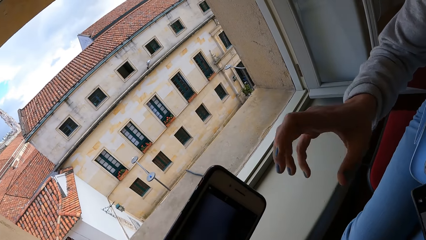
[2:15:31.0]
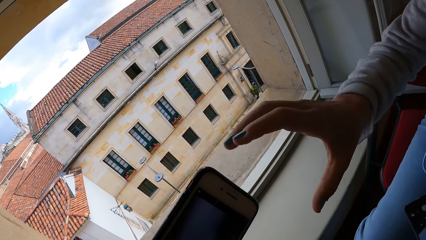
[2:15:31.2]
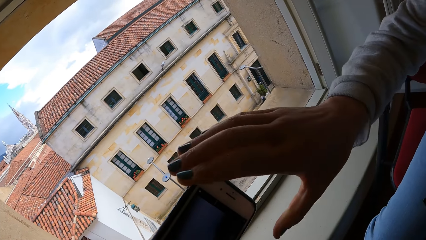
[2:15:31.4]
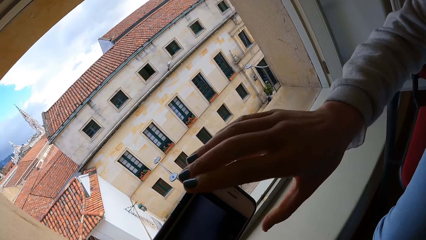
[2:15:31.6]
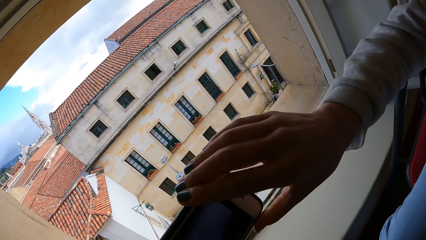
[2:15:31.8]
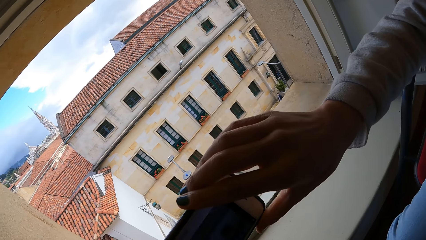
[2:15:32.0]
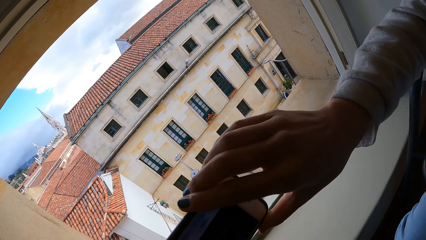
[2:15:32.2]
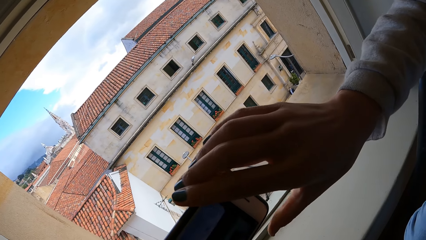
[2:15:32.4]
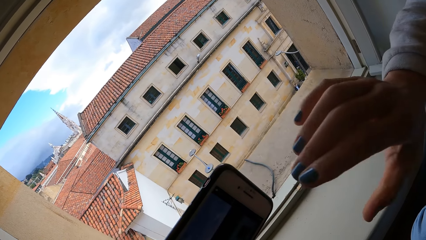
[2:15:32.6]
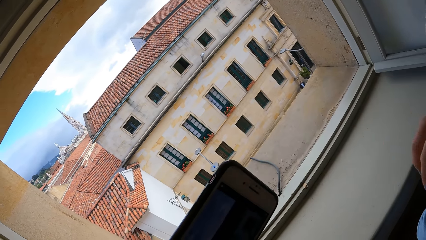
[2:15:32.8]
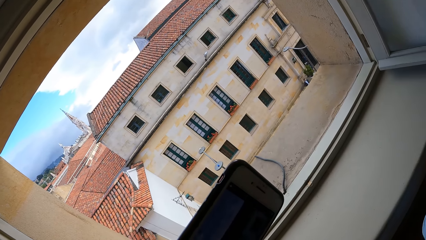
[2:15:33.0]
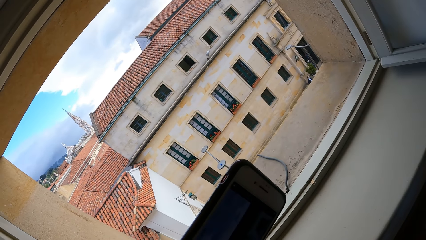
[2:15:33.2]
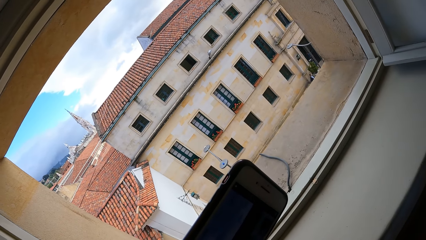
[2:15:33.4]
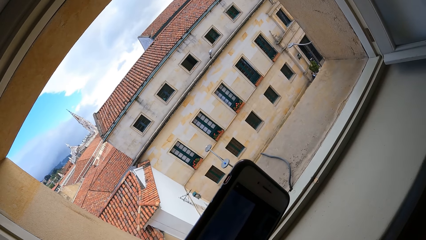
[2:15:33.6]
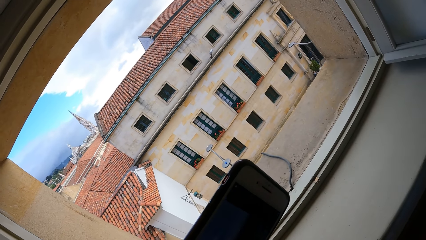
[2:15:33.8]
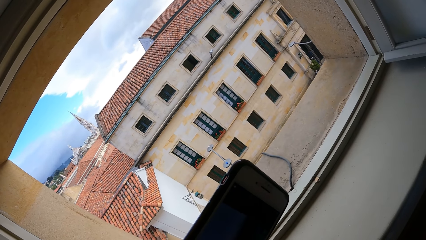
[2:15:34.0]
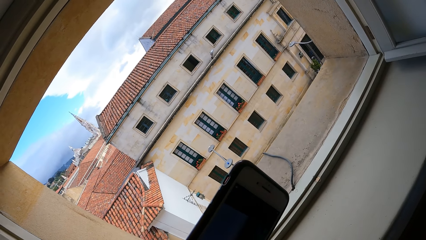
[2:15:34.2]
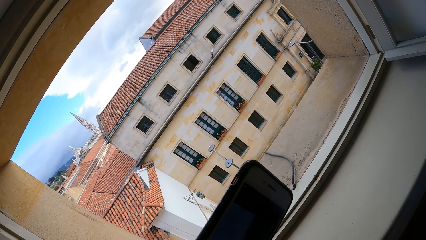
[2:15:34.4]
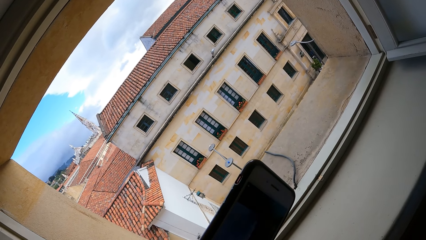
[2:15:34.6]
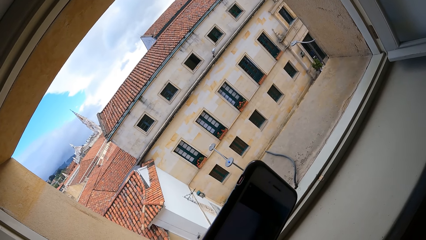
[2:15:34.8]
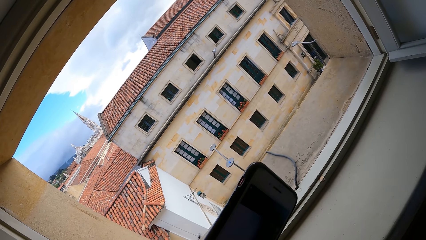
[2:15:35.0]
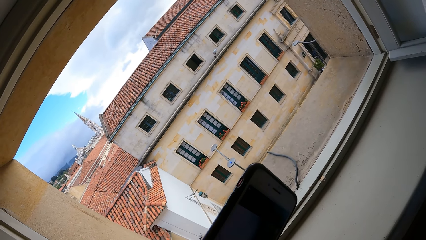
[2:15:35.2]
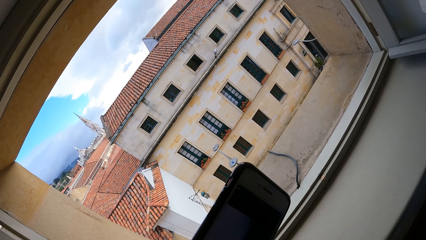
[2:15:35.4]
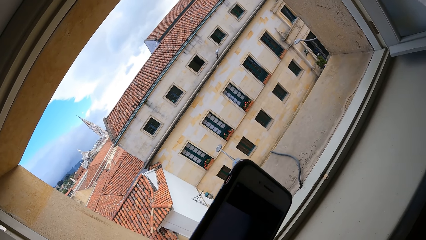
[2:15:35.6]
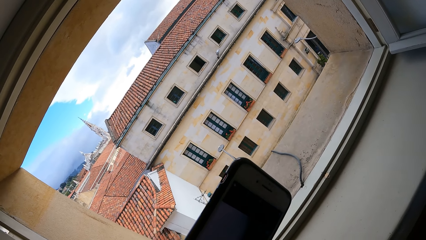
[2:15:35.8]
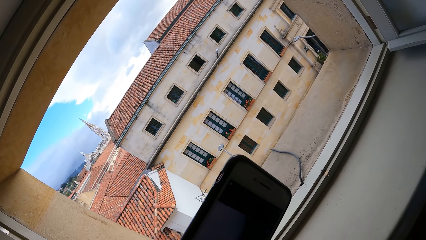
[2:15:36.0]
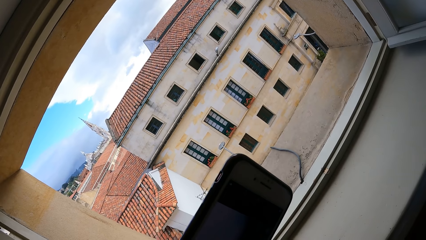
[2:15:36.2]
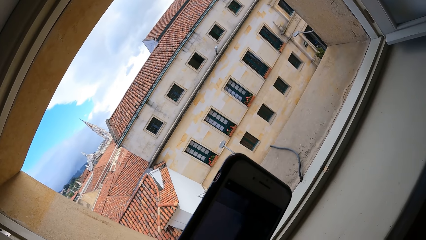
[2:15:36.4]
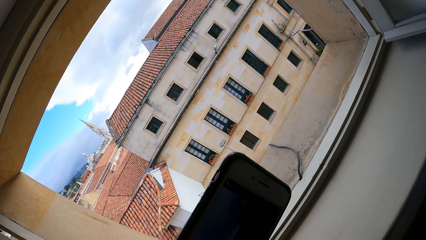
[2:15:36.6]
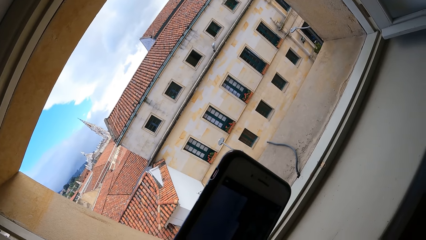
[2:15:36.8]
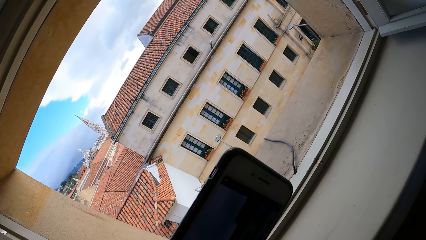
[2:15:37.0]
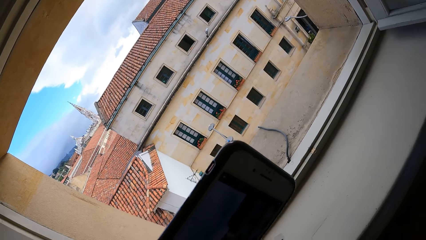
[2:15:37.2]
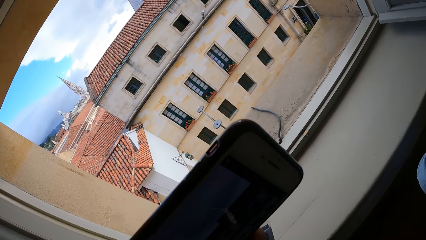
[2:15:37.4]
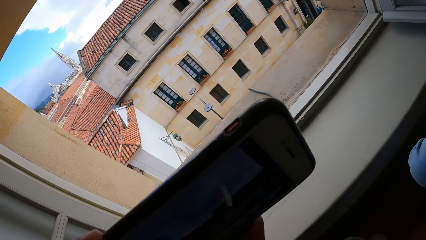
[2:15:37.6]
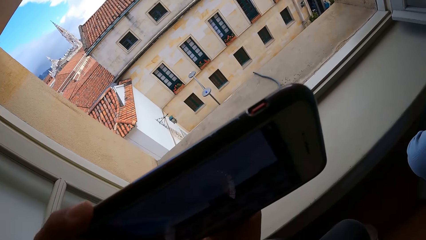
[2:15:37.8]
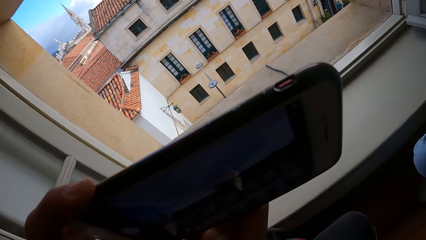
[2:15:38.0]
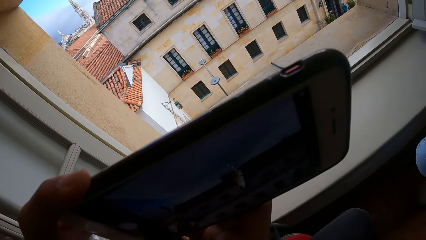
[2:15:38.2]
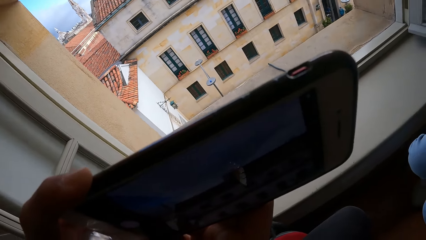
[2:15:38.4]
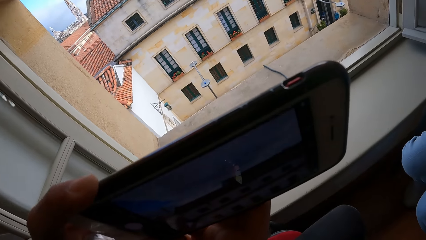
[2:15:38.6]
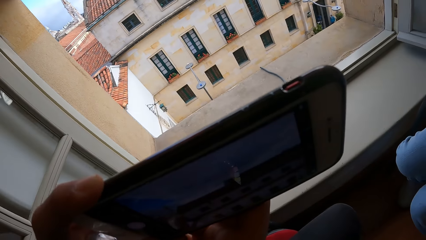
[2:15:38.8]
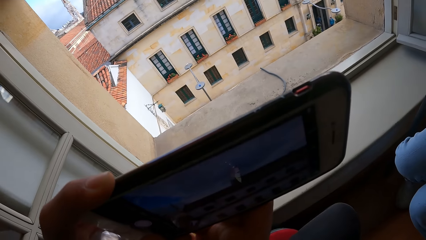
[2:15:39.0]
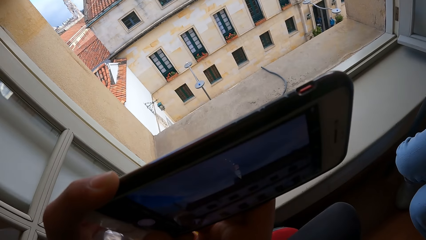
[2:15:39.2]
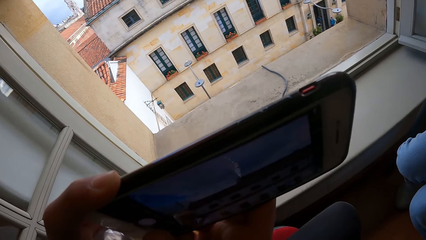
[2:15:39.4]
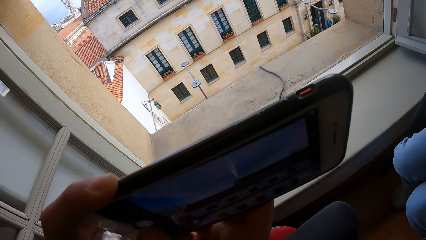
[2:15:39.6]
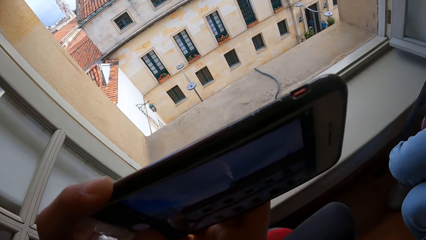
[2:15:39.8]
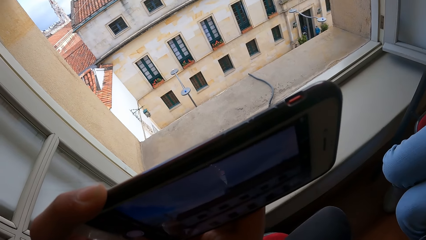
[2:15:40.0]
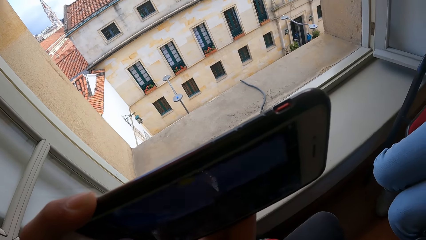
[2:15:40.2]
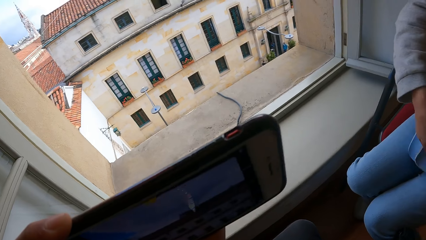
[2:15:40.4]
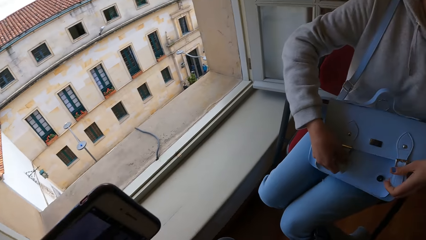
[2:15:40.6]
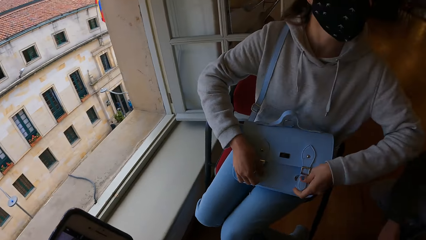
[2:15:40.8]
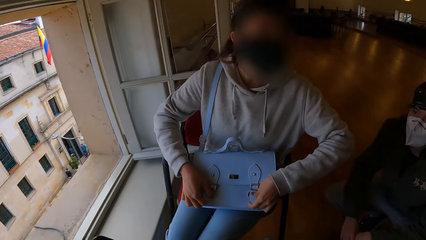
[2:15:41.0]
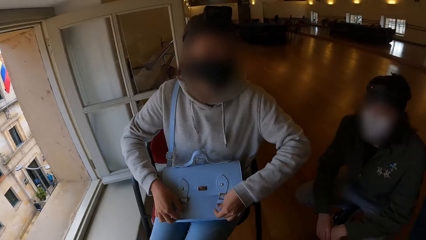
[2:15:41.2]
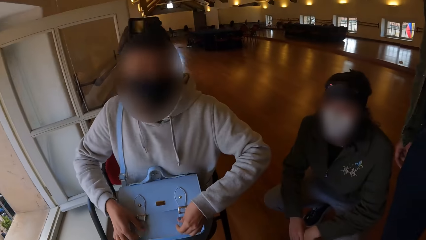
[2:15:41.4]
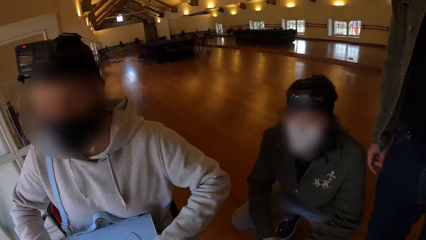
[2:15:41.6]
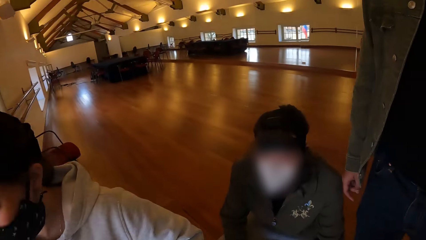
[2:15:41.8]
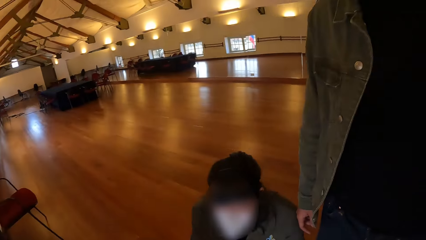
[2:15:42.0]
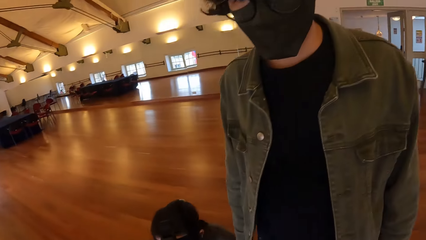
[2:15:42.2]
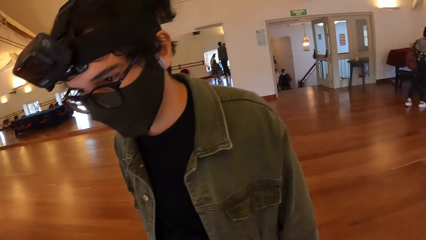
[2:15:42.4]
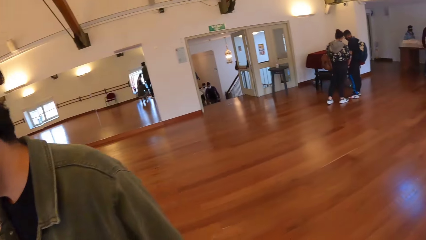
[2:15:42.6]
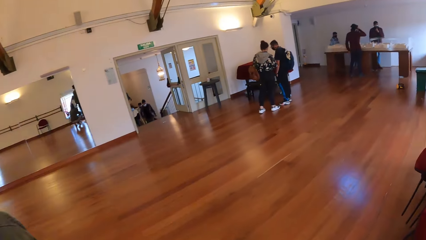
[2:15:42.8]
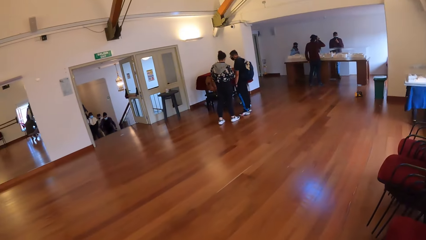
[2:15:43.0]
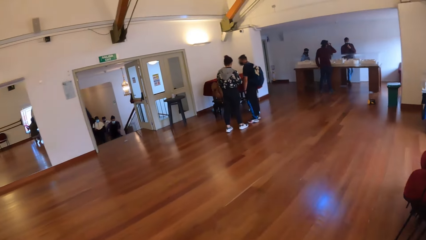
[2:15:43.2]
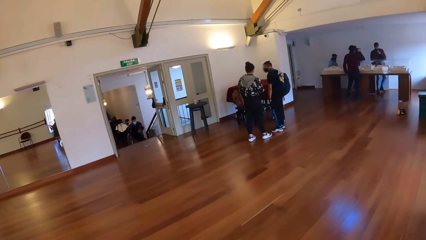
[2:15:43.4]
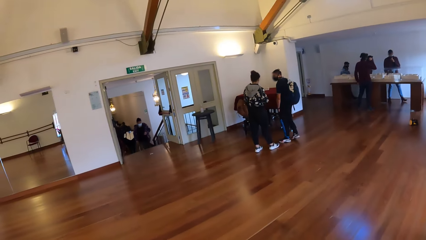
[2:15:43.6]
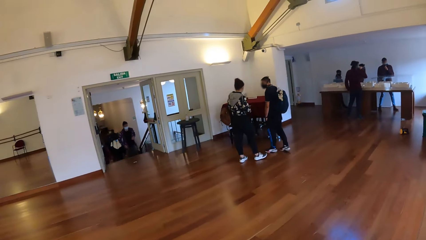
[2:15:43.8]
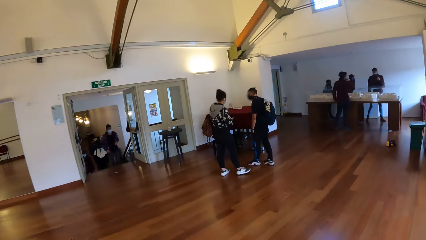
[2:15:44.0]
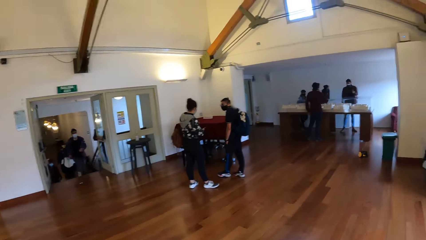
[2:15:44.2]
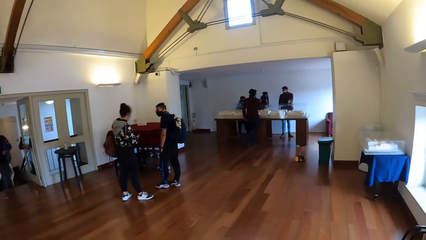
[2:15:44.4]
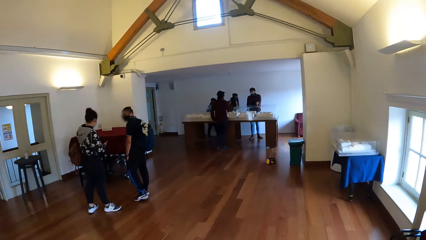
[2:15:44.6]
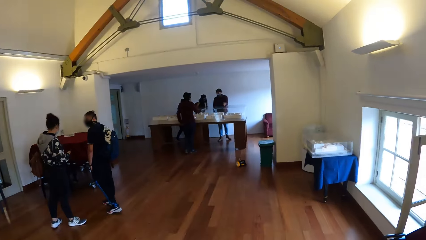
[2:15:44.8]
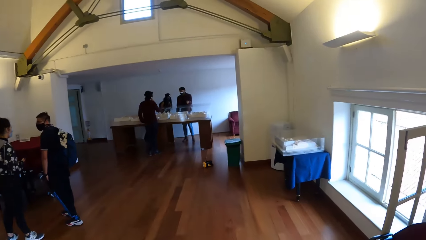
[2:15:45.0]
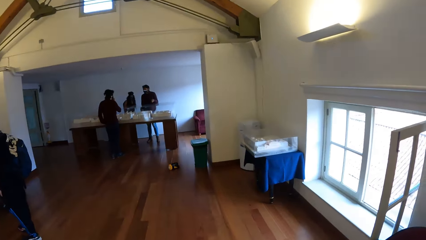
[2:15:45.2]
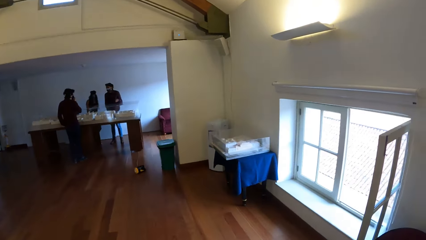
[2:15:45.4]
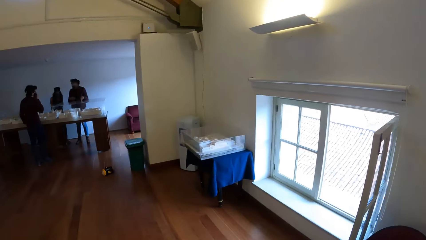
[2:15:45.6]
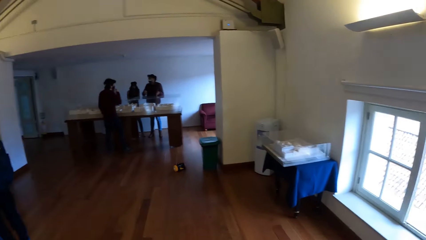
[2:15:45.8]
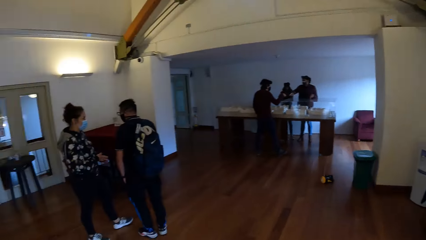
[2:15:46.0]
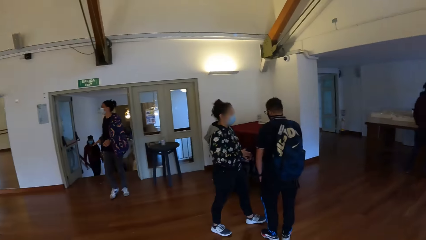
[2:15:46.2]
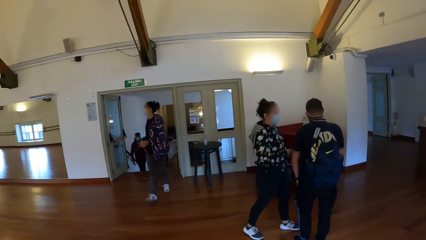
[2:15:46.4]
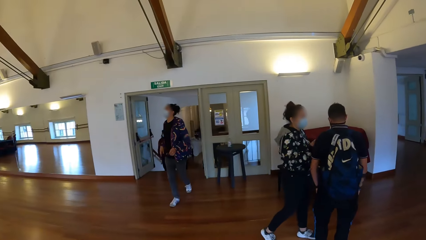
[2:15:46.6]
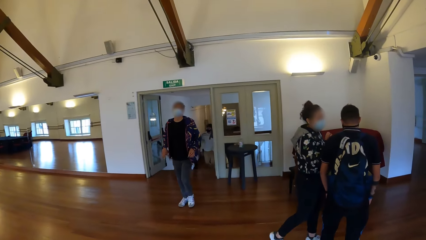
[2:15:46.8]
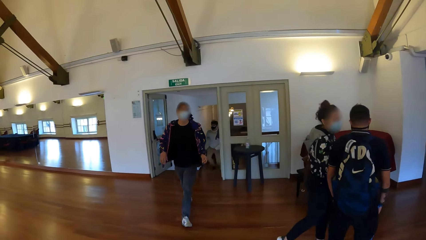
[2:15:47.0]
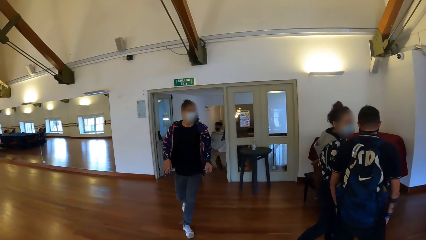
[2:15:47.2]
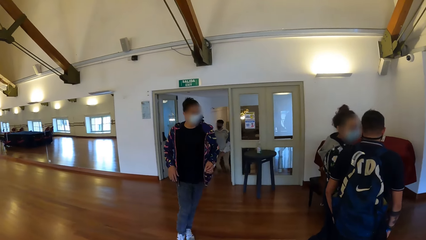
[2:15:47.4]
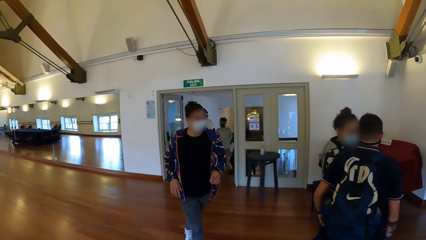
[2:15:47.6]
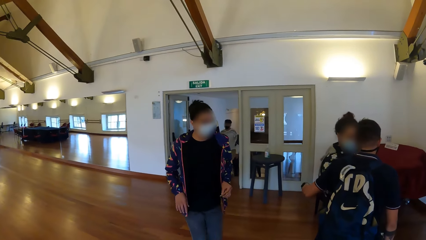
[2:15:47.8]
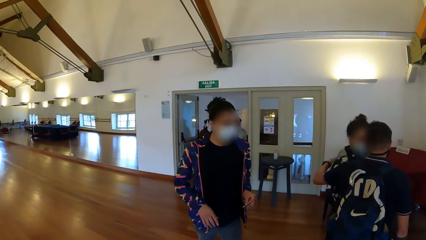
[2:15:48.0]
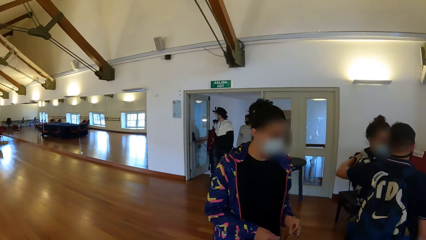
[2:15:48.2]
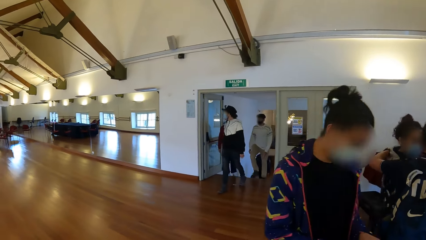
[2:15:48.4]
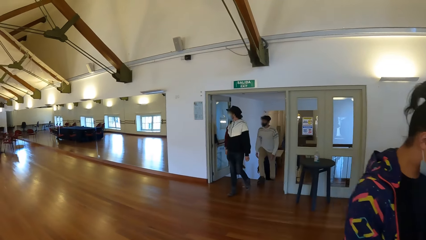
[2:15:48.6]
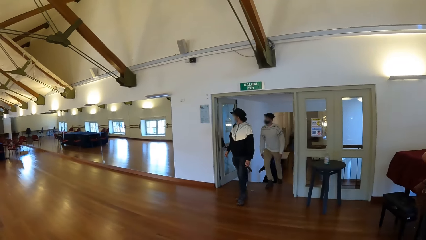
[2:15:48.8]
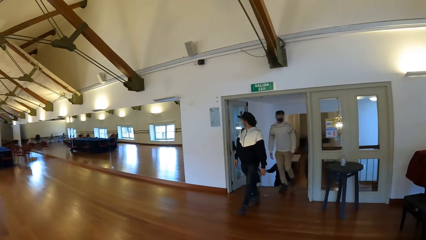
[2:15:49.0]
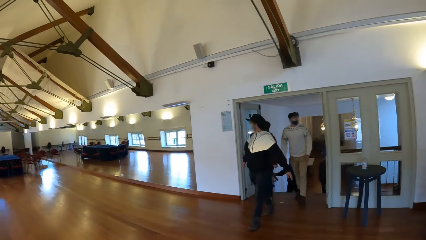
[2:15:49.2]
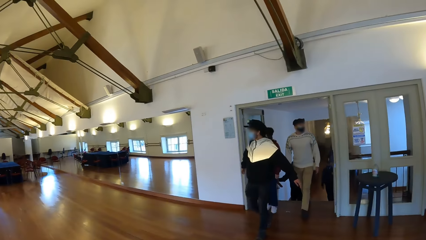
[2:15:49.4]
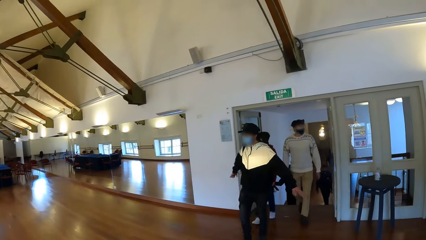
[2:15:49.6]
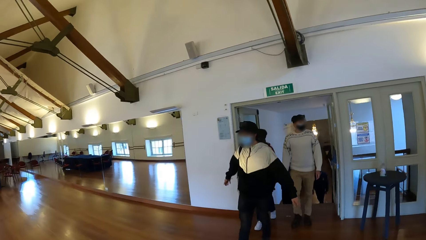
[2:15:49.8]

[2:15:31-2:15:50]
The woman touches the phone in the camera wearer's left hand with her right hand. The camera wearer operates the phone. He takes a picture with the phone in his left hand. The woman closes the bag on her legs with her hands. The camera wearer walks towards a mirror. He walks around.
